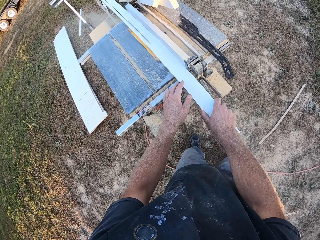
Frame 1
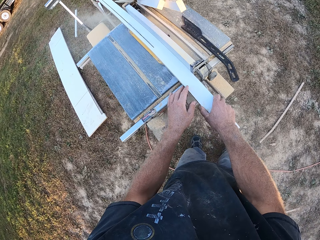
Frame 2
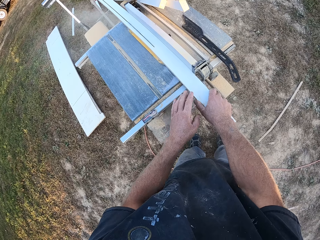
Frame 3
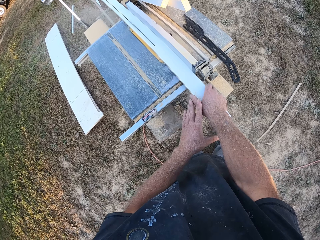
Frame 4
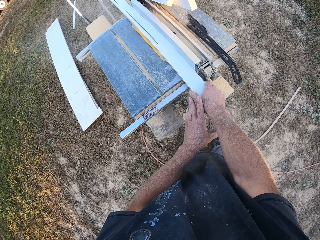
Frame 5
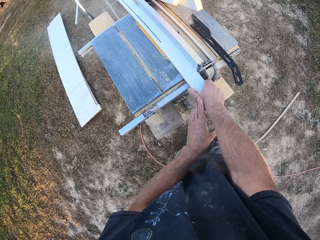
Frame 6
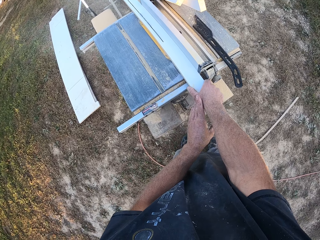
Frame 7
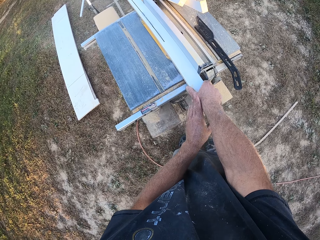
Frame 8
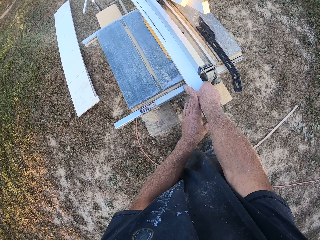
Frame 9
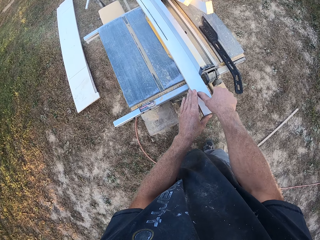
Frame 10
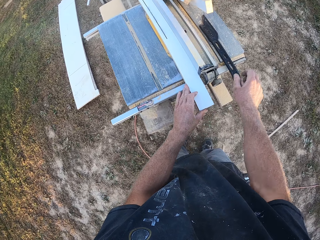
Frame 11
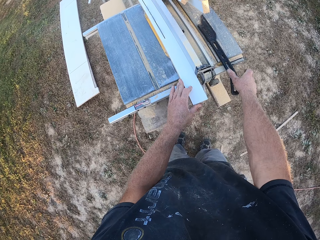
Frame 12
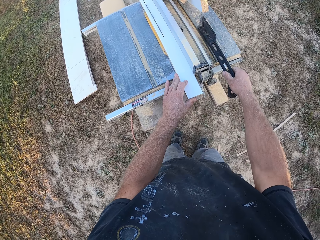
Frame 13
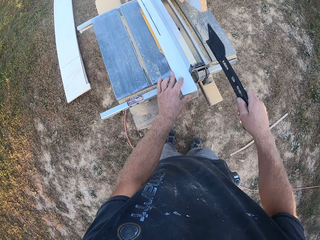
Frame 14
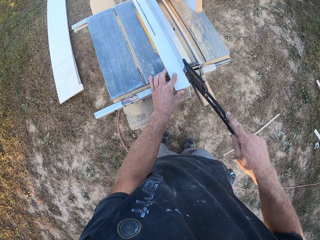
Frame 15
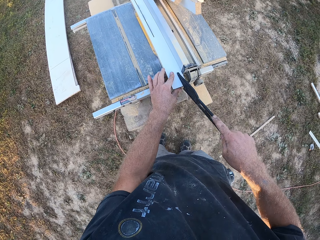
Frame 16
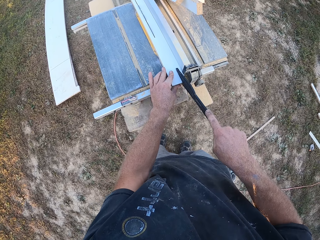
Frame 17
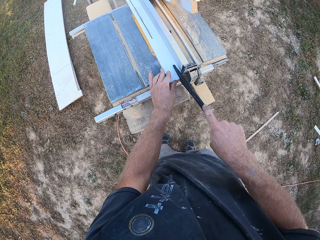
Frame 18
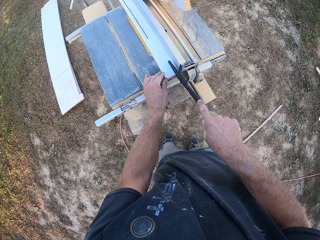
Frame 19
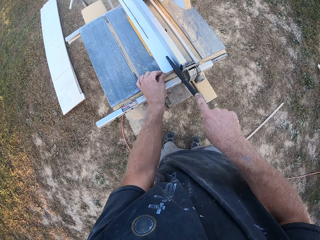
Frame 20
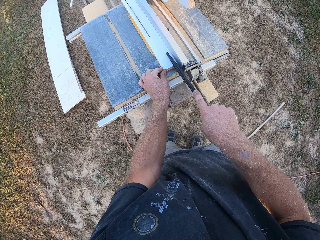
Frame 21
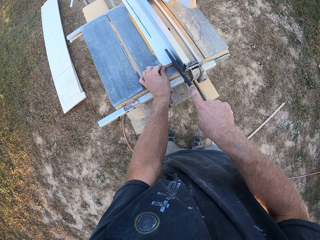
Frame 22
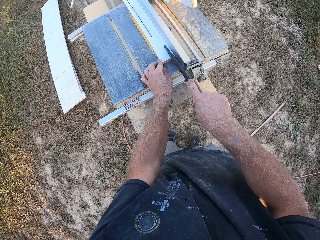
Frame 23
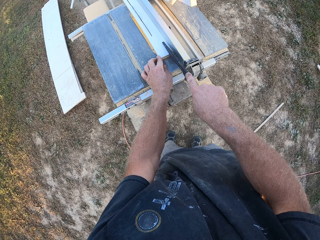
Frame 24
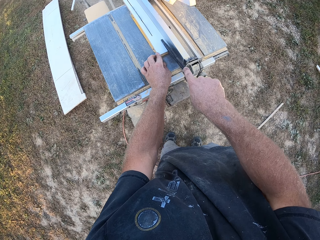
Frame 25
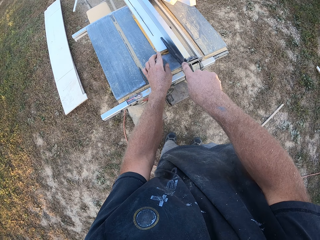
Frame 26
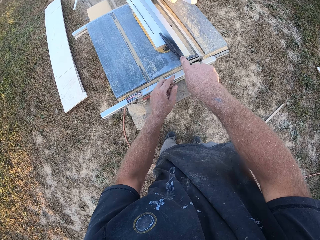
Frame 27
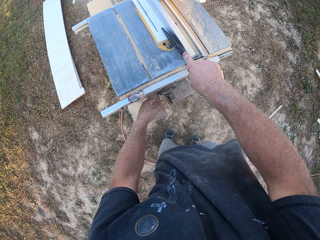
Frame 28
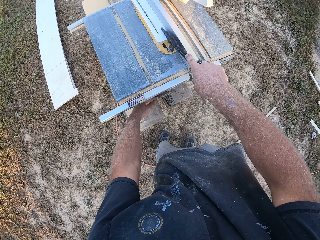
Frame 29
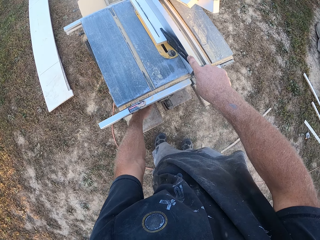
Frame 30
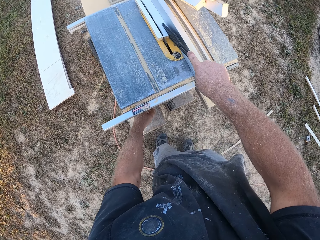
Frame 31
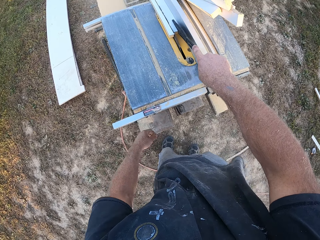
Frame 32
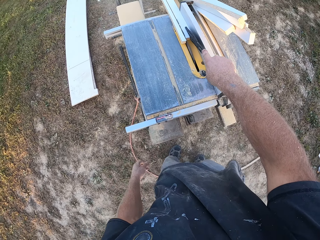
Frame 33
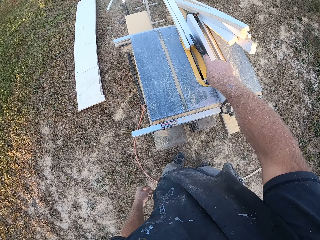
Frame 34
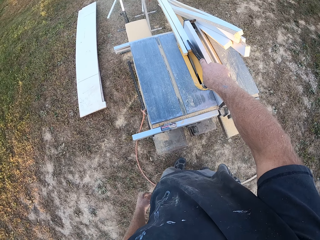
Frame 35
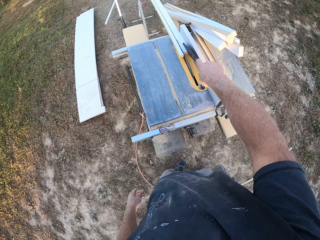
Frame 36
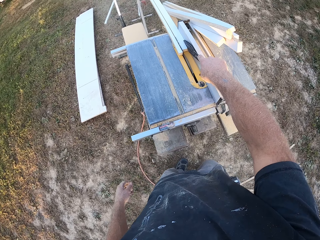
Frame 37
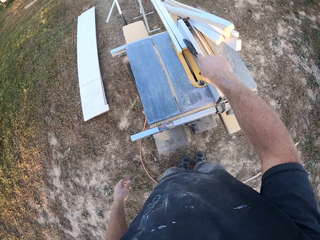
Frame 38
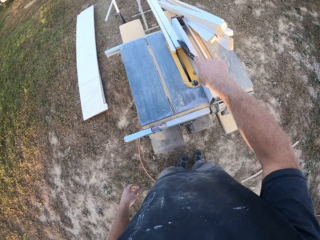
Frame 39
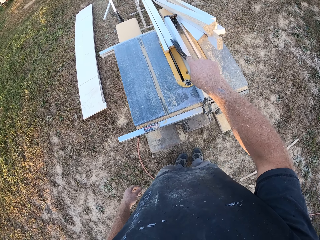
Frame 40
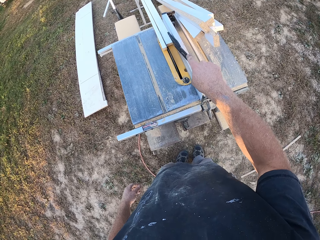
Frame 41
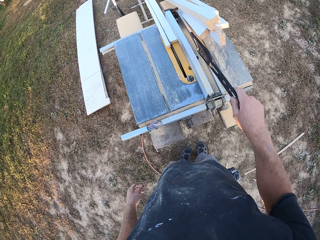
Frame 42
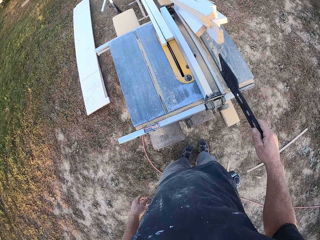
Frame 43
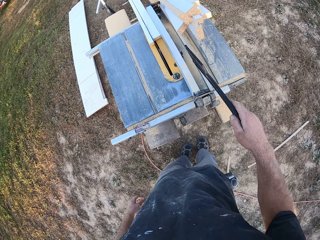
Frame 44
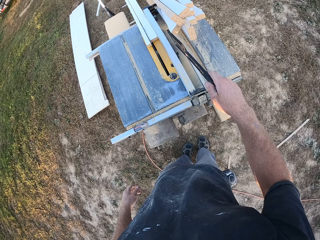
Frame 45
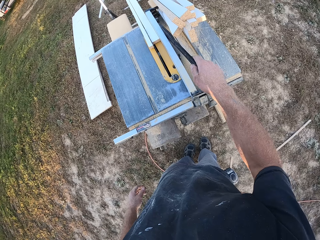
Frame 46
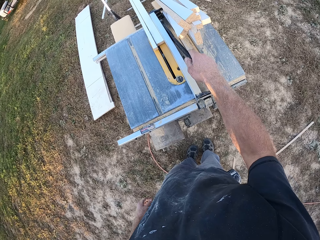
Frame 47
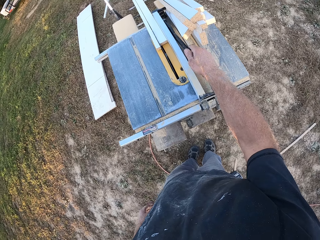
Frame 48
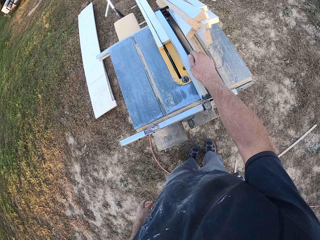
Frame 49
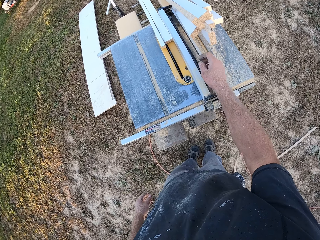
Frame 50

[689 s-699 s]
The camera wearer takes a push stick. They push the board using the push stick.

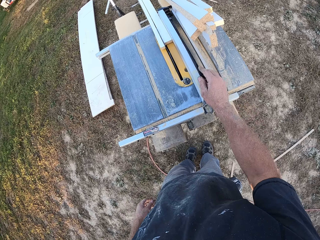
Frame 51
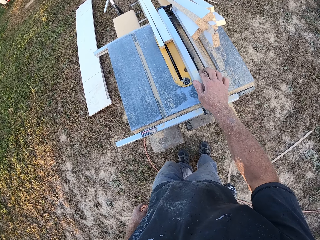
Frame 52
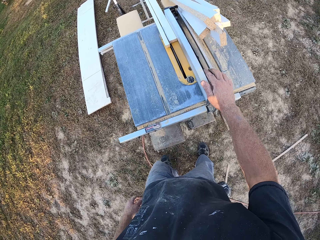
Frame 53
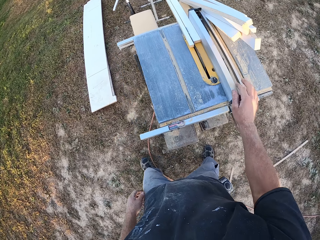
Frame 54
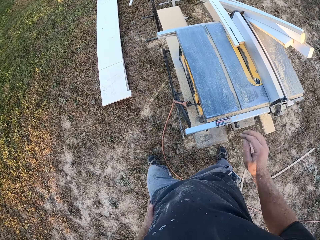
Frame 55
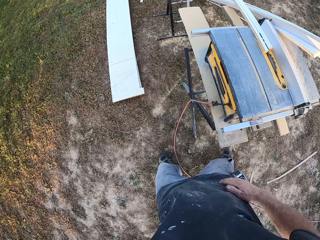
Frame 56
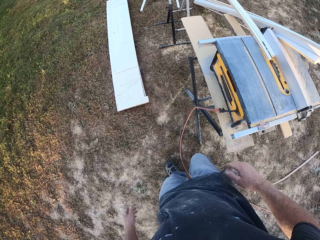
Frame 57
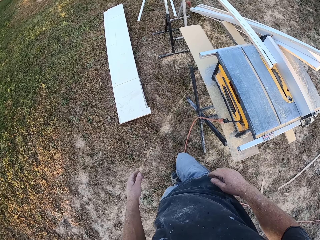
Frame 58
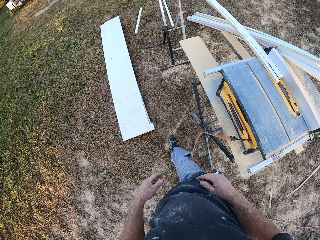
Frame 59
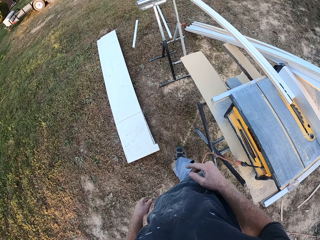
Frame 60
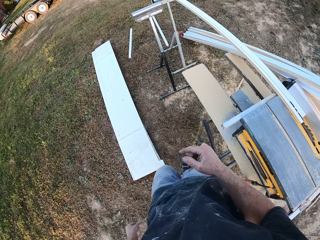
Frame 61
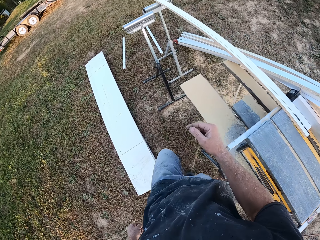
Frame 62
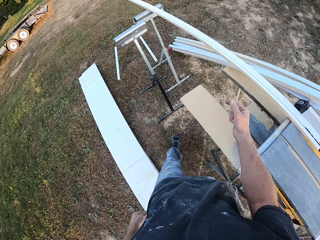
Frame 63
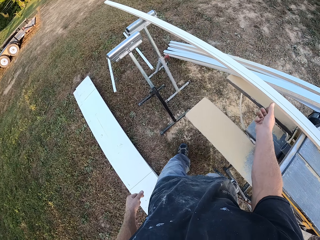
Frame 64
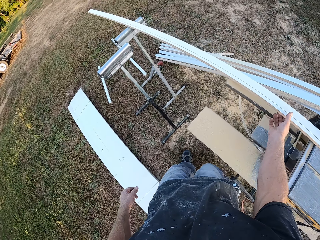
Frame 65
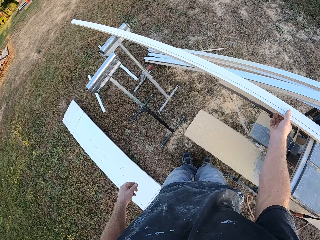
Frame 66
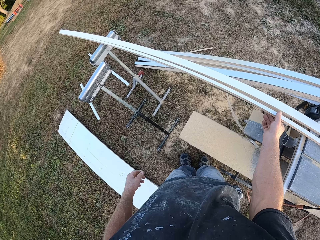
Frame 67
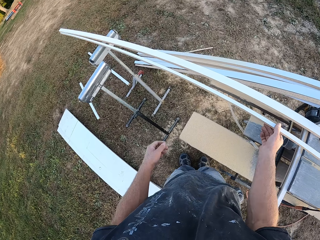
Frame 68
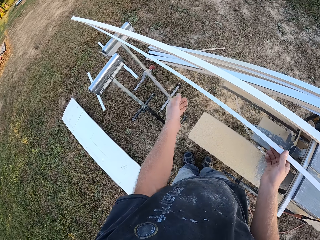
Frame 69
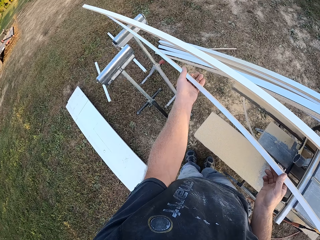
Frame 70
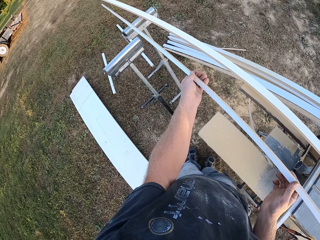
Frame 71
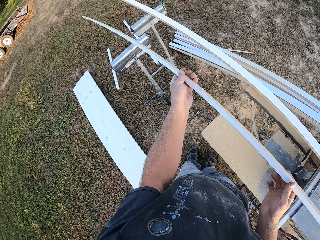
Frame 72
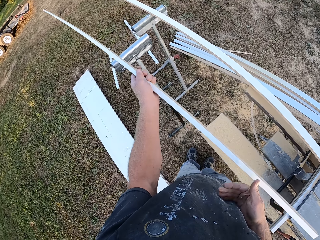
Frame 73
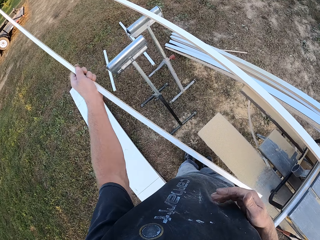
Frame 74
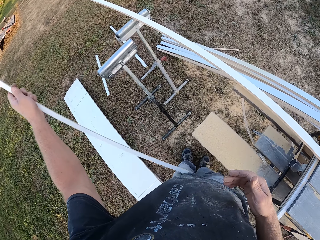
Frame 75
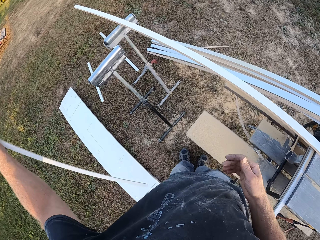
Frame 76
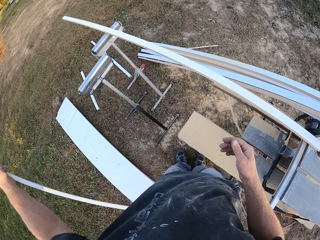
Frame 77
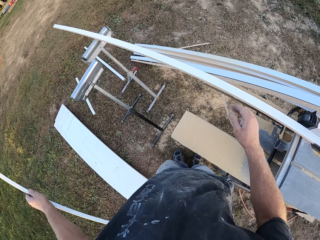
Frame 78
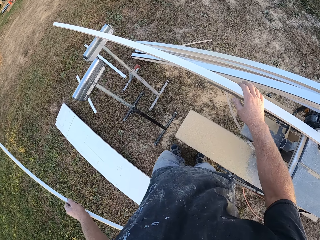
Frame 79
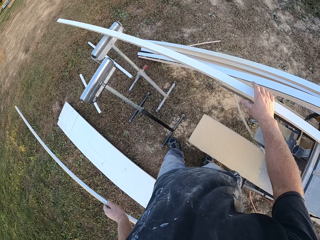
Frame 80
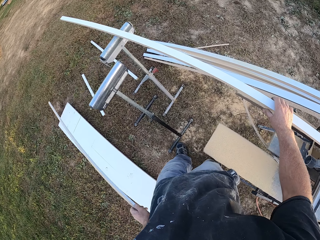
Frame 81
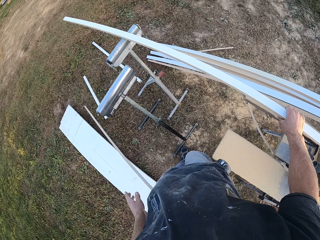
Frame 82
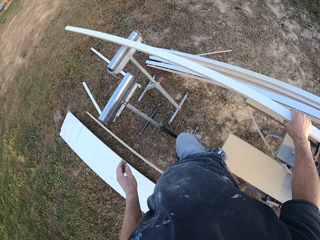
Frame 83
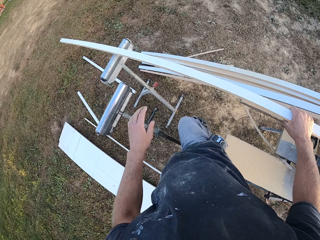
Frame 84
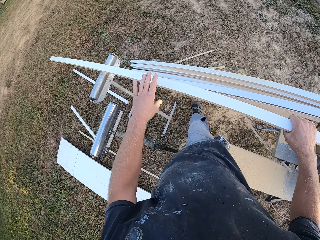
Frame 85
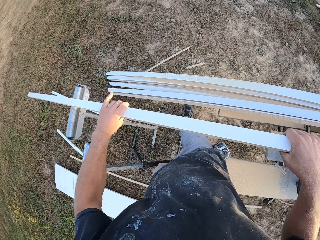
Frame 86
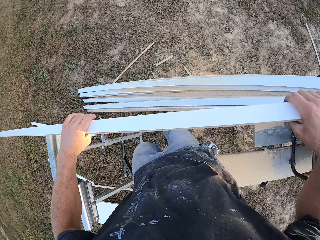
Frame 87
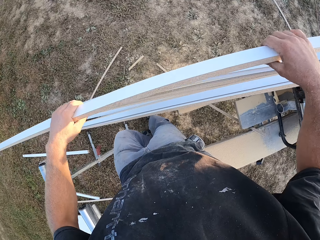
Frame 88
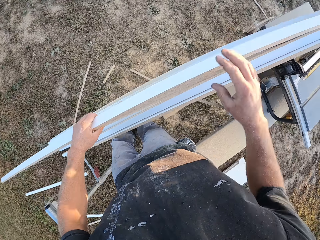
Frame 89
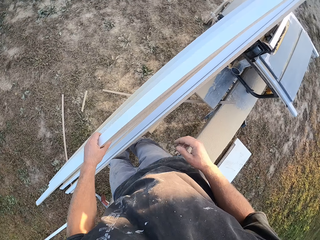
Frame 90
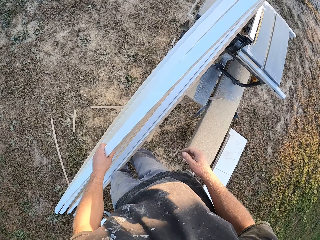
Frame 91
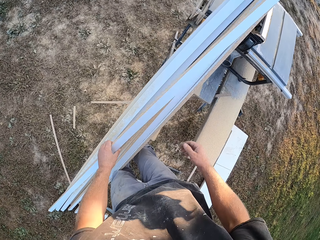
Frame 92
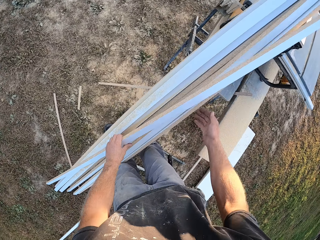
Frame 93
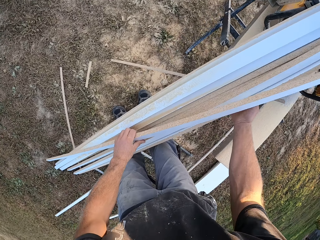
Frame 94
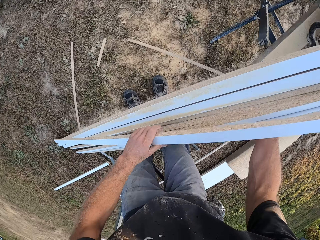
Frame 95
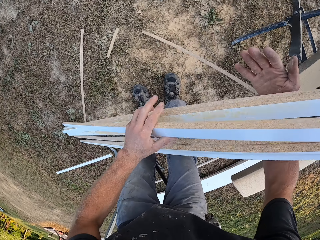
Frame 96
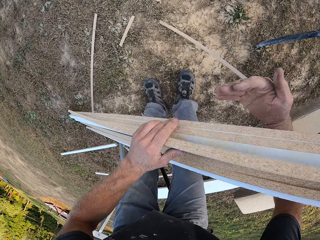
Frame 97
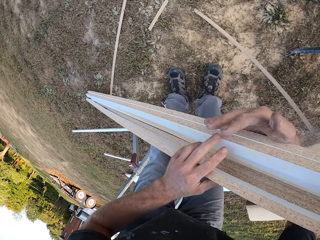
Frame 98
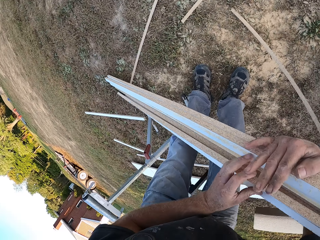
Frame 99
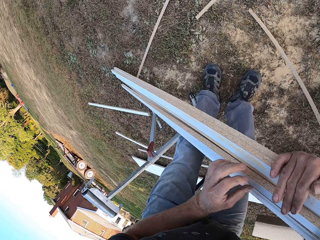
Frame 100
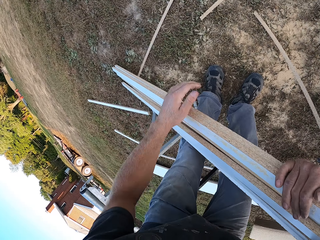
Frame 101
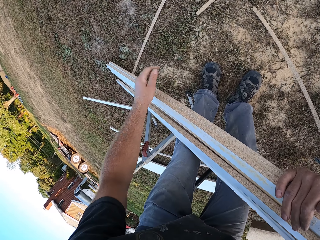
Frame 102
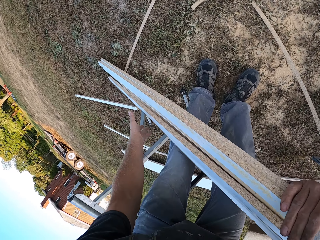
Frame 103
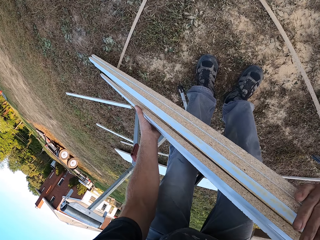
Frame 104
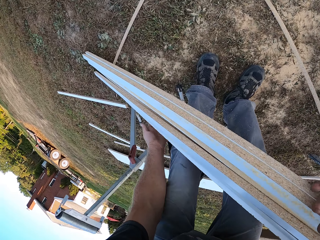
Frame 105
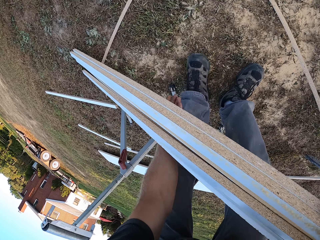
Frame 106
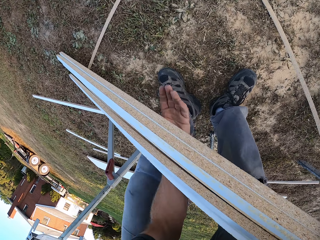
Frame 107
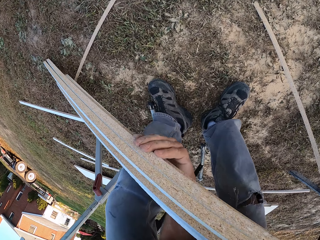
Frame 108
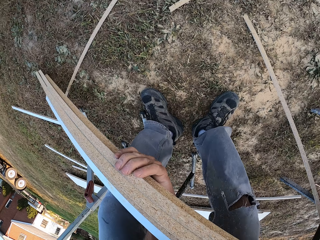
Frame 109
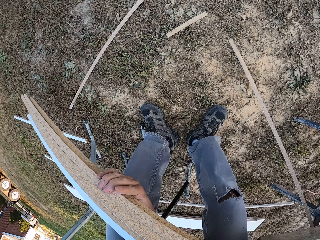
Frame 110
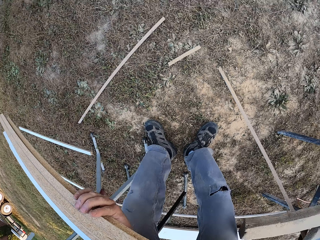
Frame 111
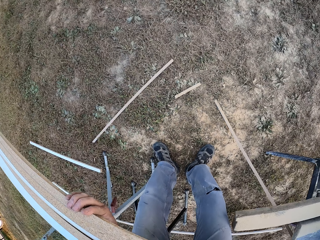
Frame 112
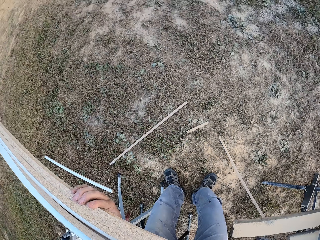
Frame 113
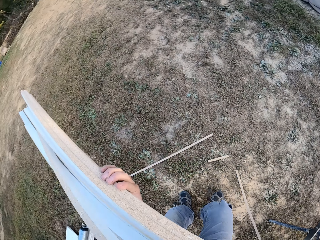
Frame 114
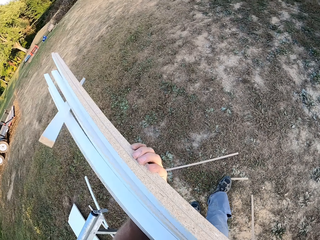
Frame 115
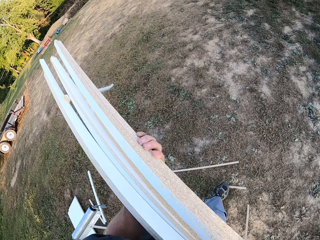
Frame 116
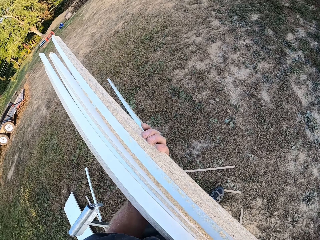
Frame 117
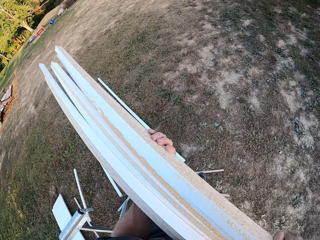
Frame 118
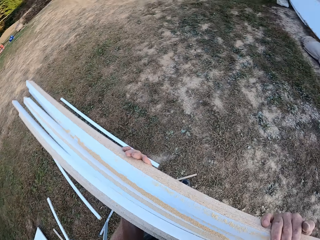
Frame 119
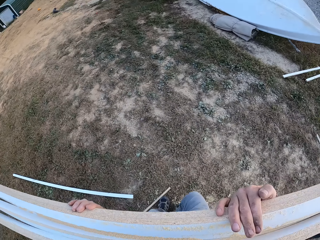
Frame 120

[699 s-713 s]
The camera wearer puts the push stick on the table saw. They walk around the table saw. They take a piece of board. They hold the piece of board. They drop the piece of board on the ground. They take a piece of board. They hold the piece of board. They put the piece of board on top of the other. They take pieces of board. They hold the pieces of board.
